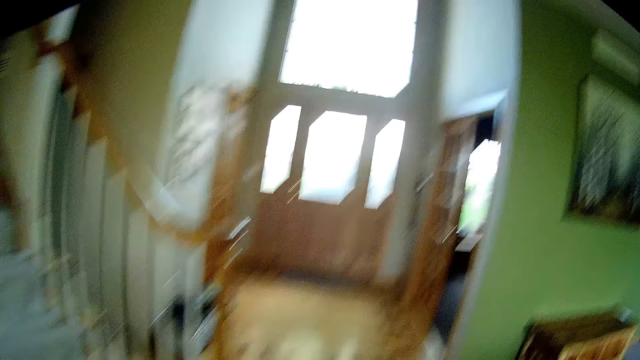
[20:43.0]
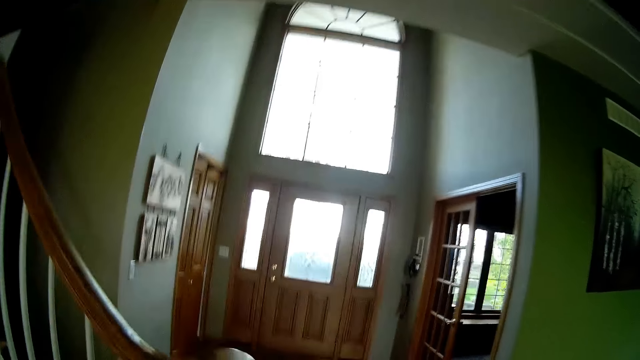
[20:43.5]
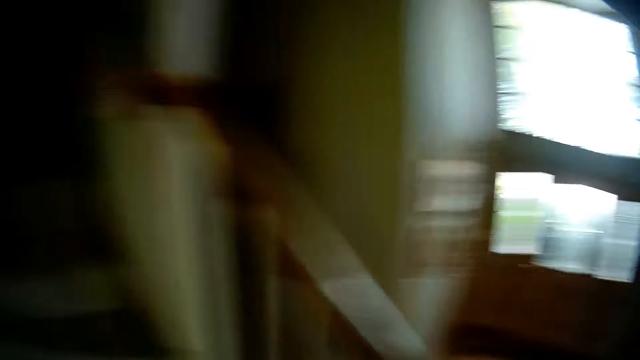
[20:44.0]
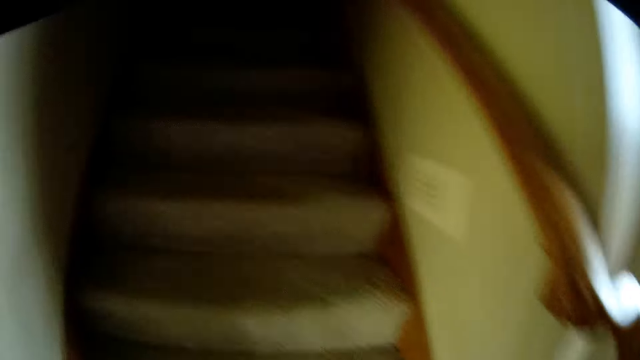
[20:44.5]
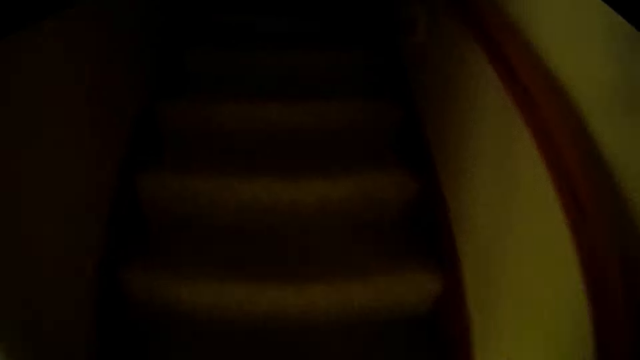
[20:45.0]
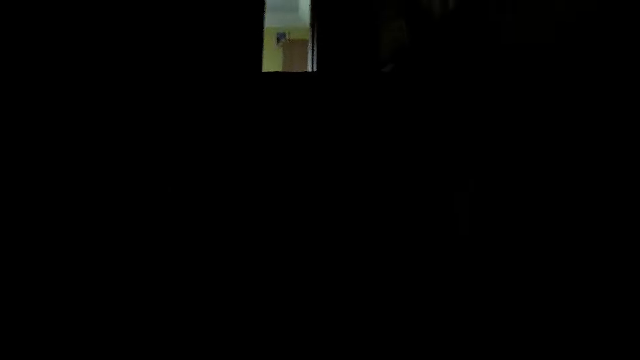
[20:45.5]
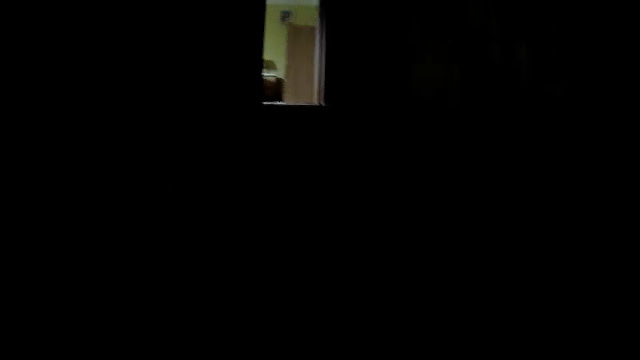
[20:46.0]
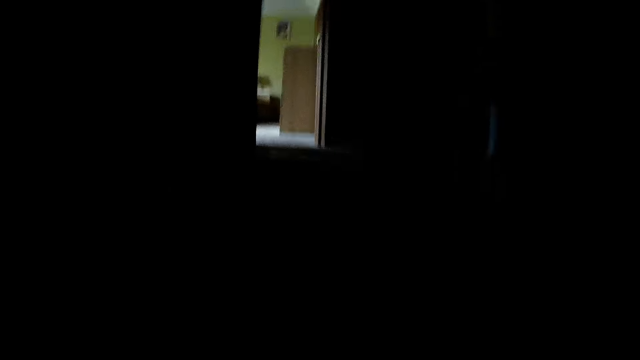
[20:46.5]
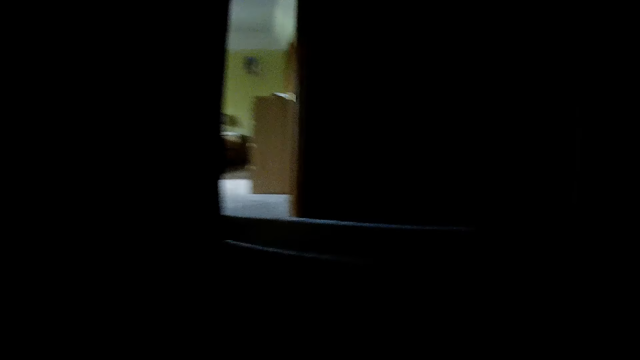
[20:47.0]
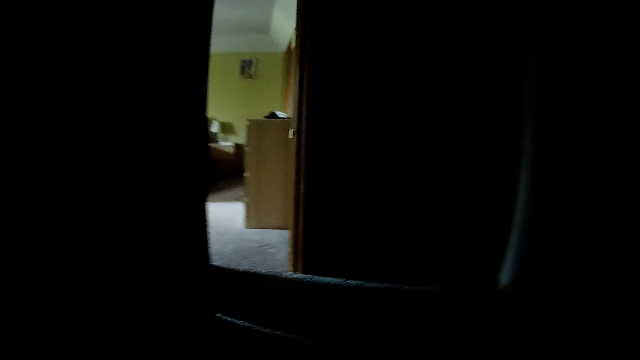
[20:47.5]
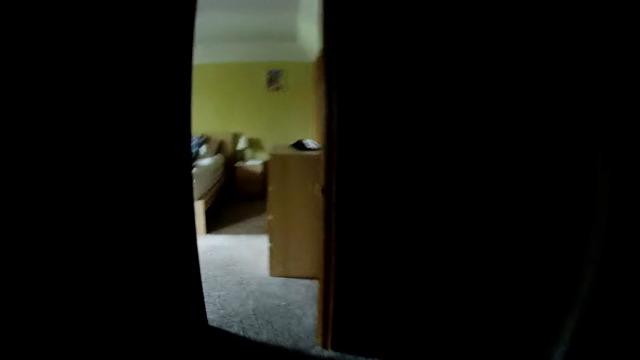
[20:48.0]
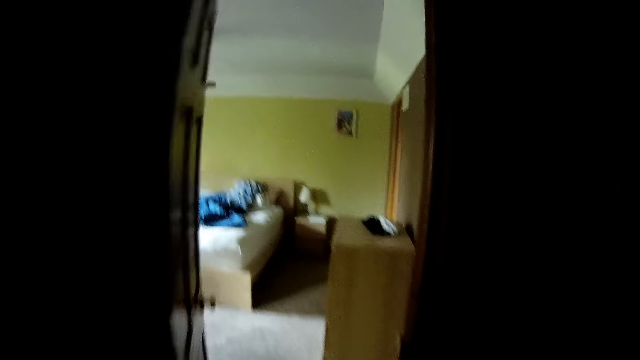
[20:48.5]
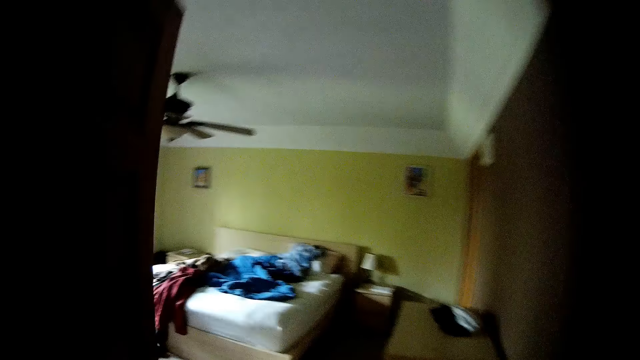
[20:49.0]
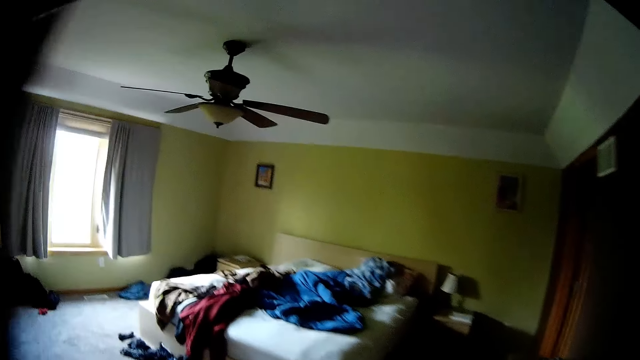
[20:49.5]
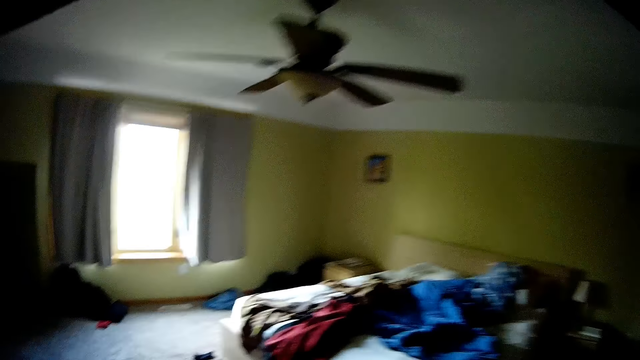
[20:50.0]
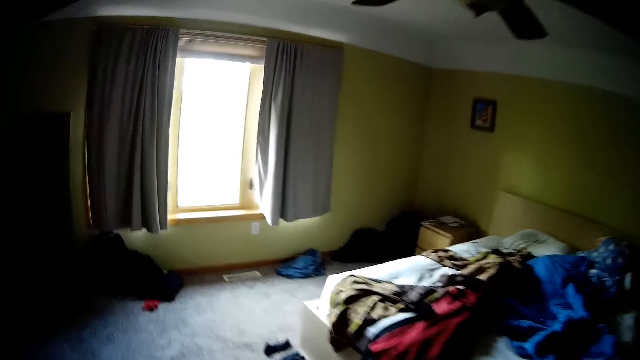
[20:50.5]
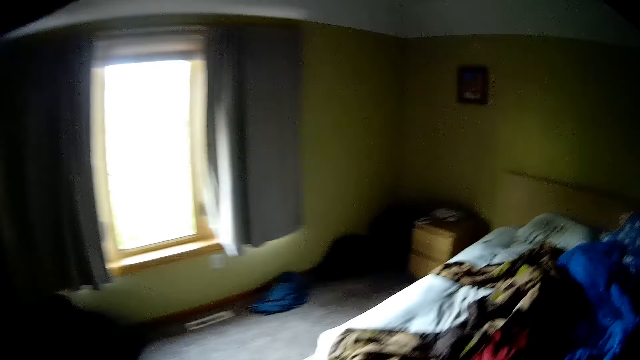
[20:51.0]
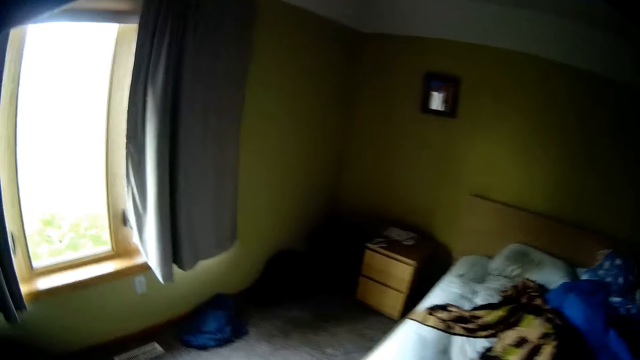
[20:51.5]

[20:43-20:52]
The camera wearer walks up the stairs. They enter the bedroom.

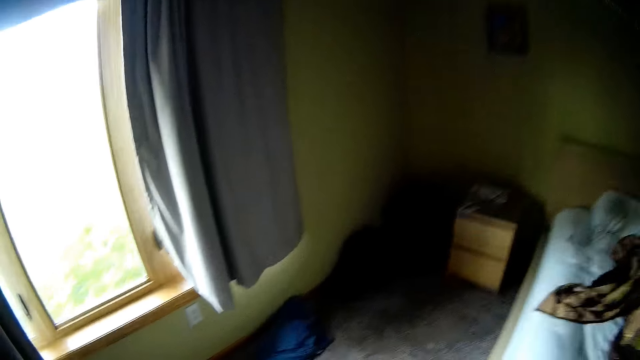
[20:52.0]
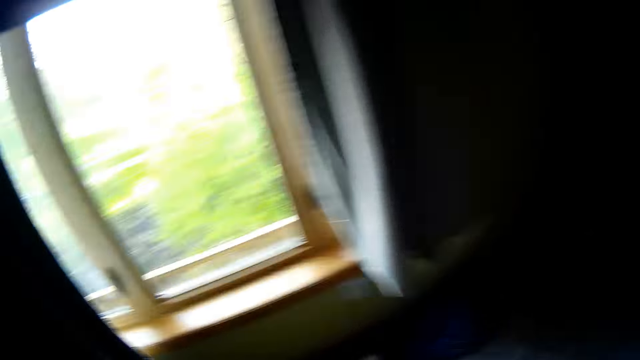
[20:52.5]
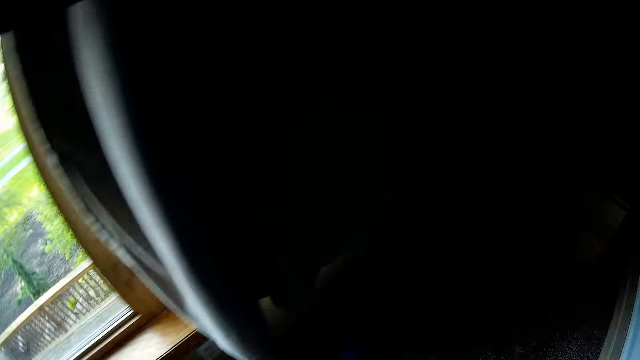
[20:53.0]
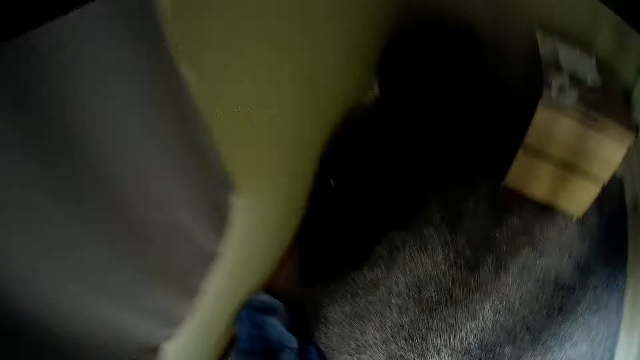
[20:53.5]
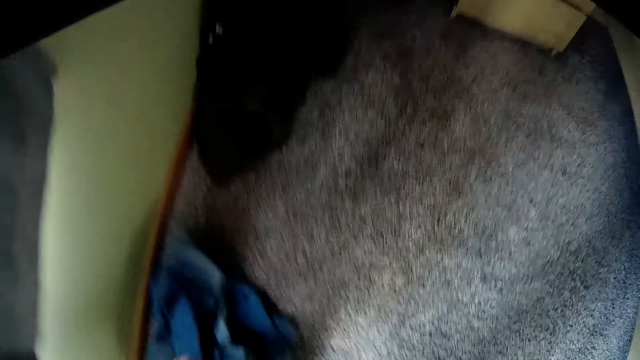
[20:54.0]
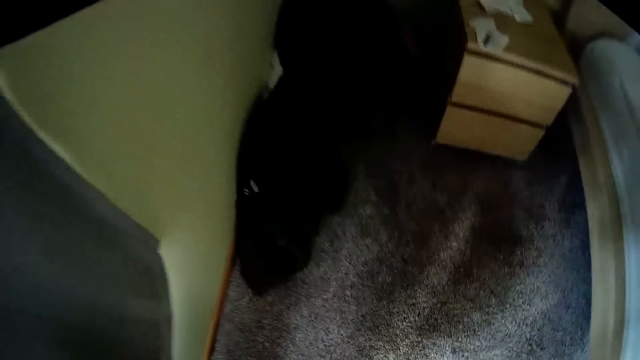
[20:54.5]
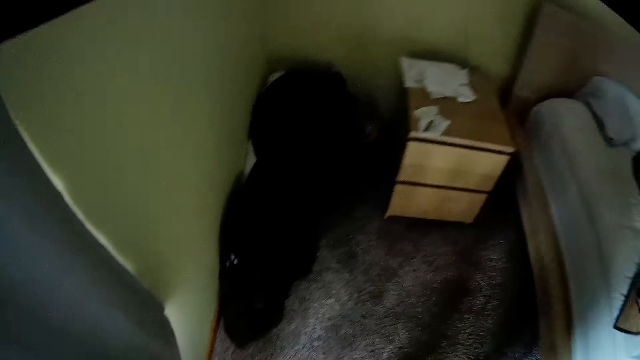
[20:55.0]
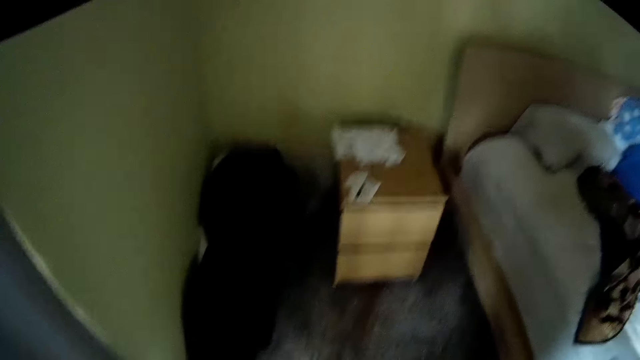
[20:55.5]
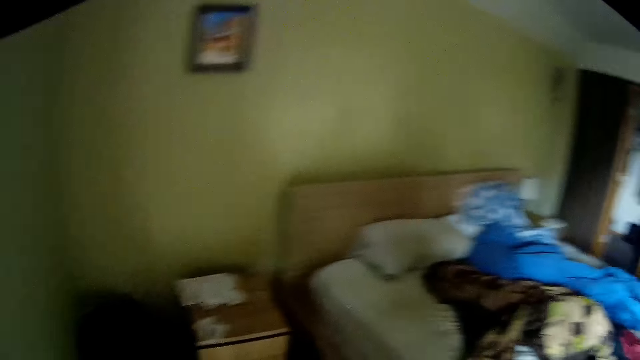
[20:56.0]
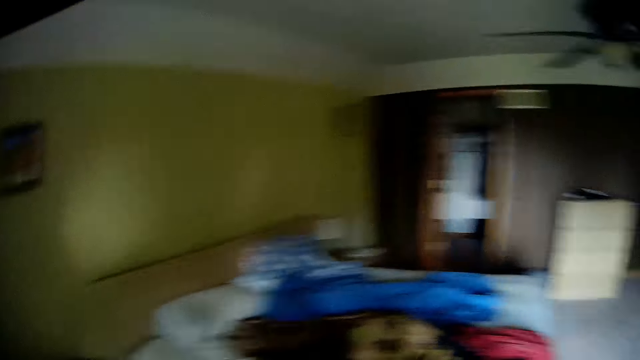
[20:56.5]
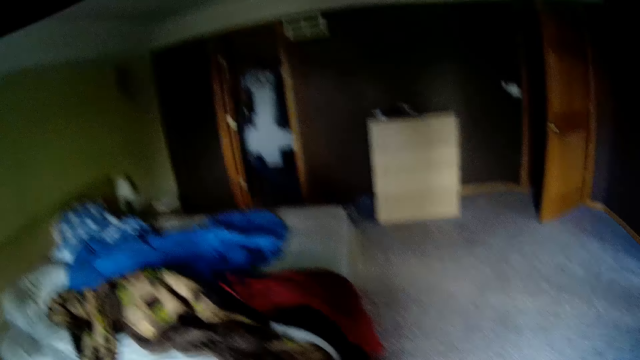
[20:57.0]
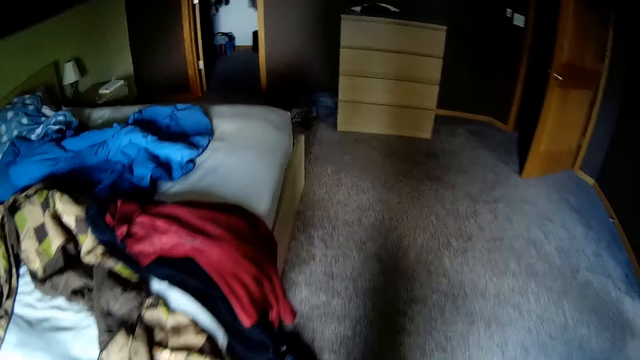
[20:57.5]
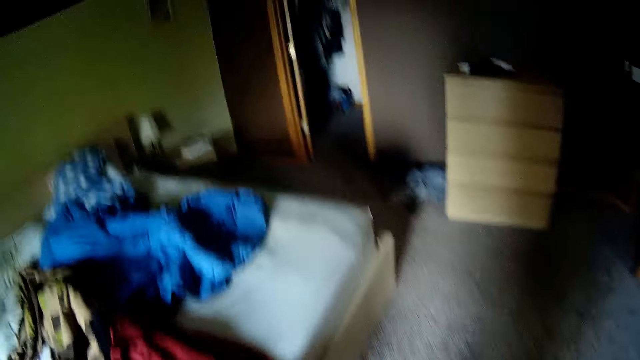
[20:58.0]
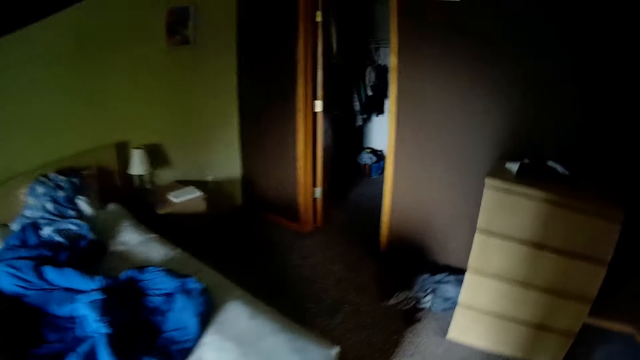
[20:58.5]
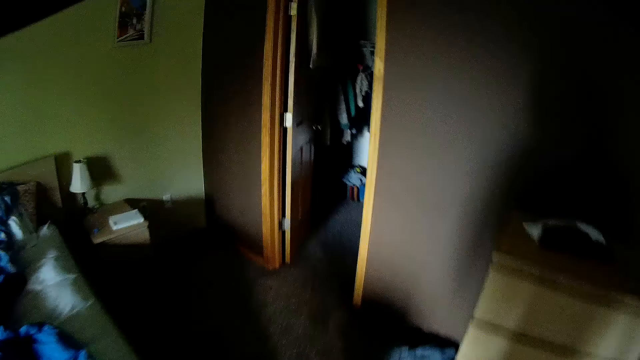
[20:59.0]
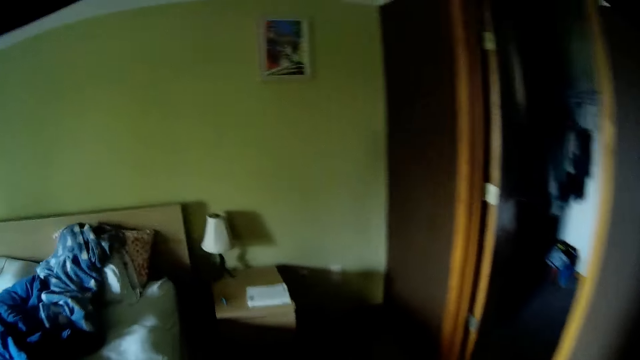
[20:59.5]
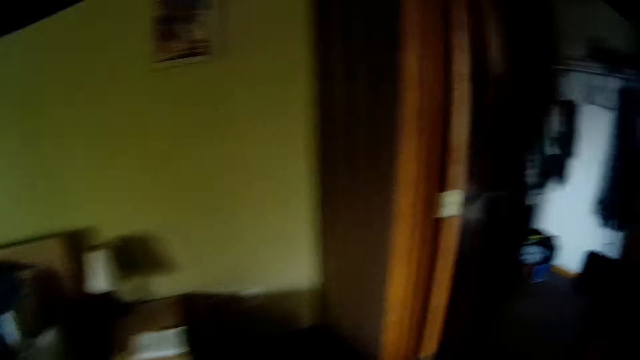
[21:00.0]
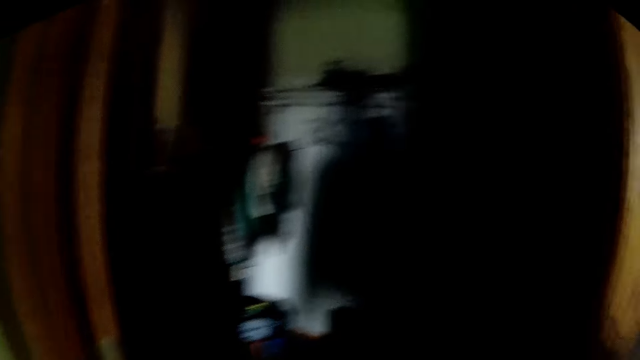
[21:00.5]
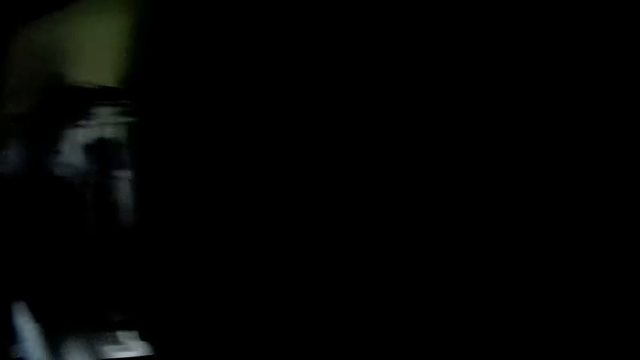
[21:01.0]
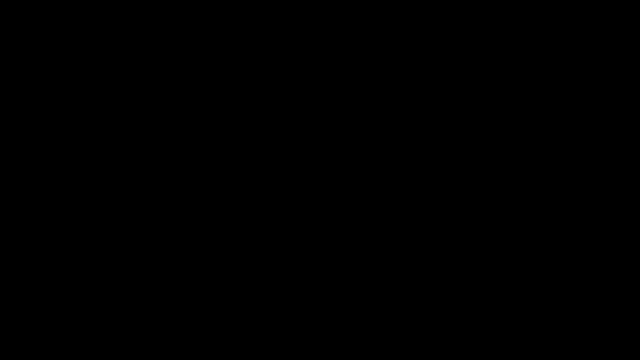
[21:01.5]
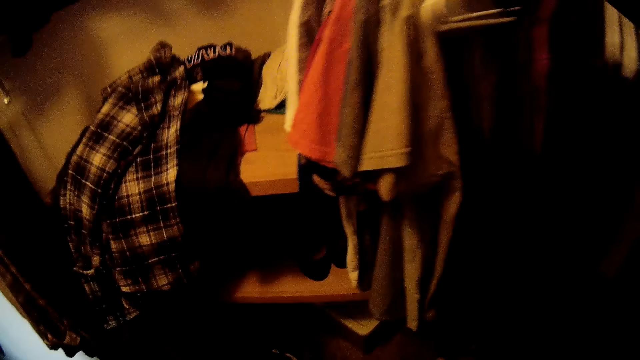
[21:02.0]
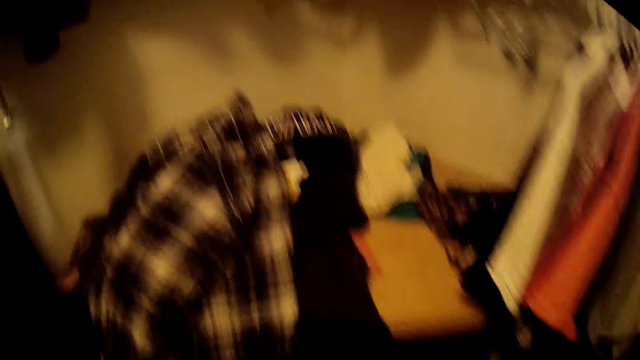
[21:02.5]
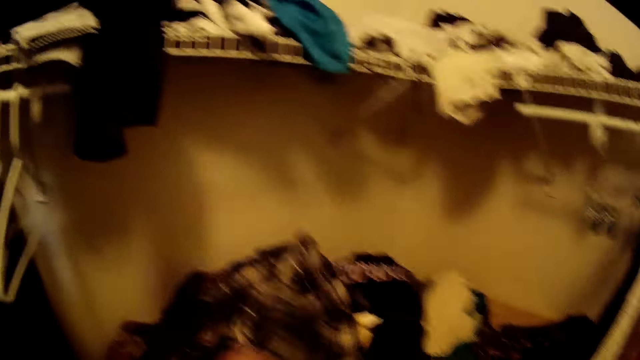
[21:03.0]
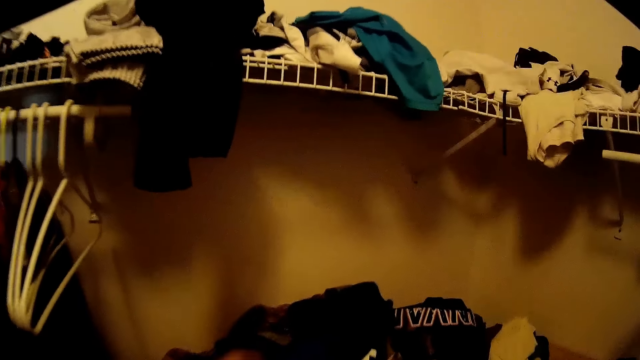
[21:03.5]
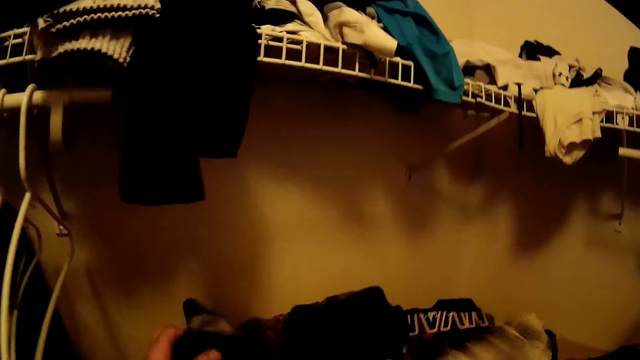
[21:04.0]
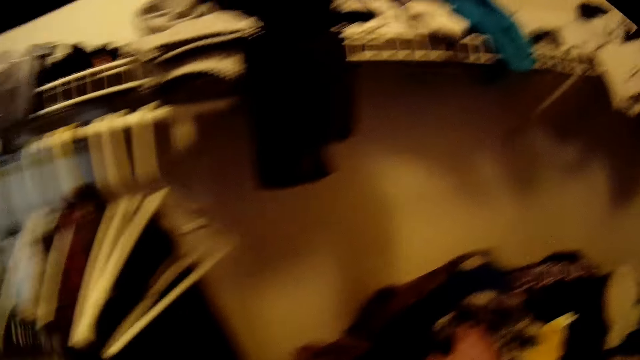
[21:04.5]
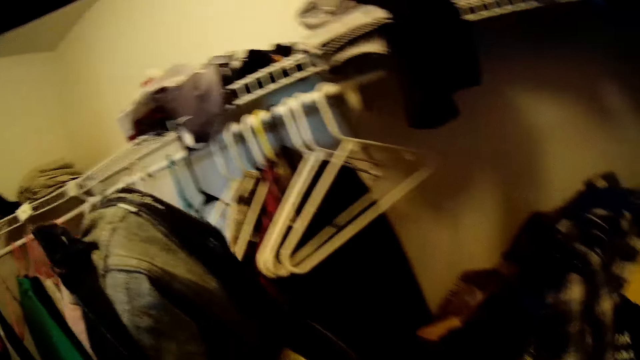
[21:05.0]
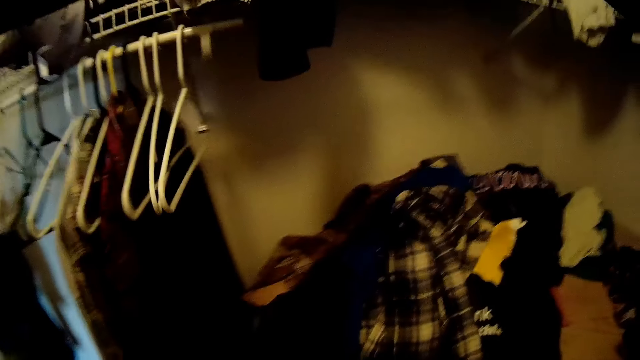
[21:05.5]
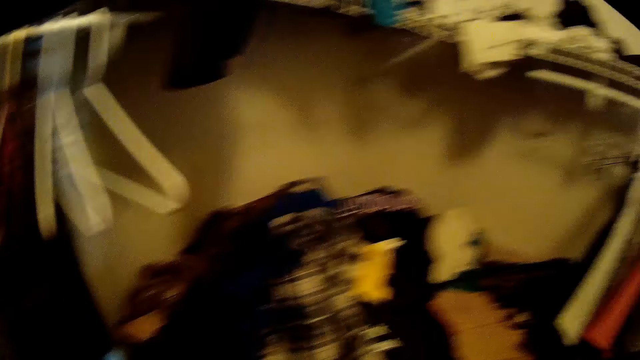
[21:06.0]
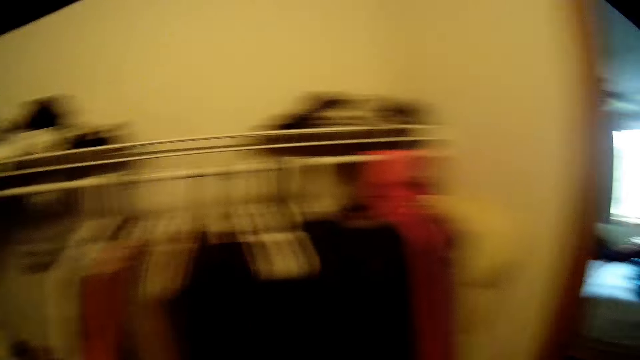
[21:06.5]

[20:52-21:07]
The camera wearer picks up a blue cloth from the floor with his left hand. He walks around the room. He walks into a closet. He switches on the lights. He picks up a cloth. He picks up a cloth again. He drops a cloth. He holds the cloth with both hands.
